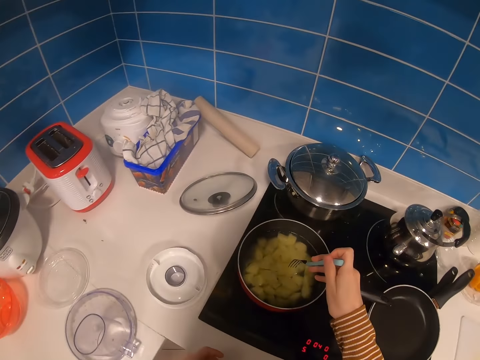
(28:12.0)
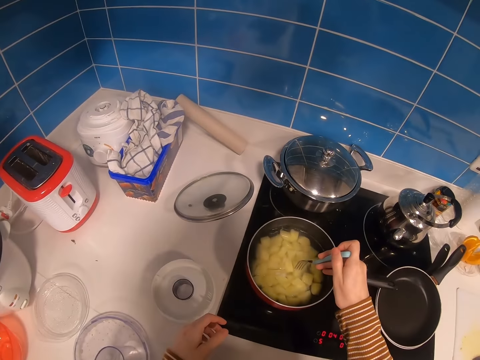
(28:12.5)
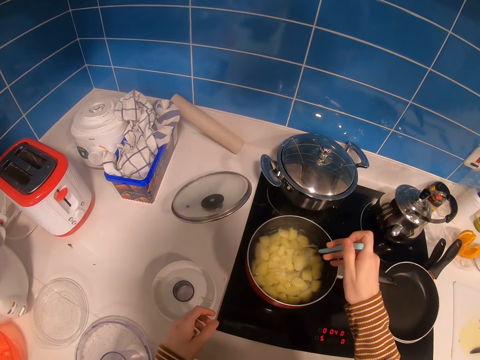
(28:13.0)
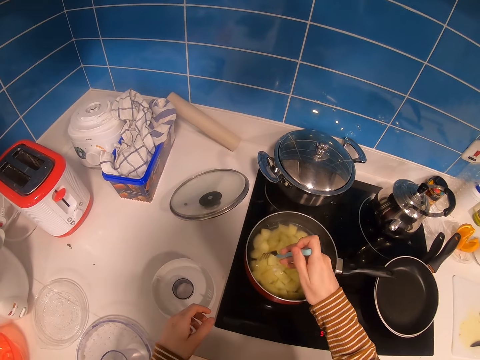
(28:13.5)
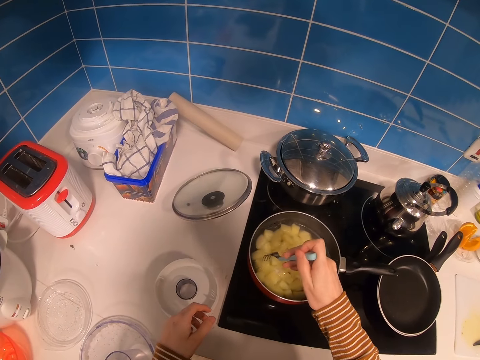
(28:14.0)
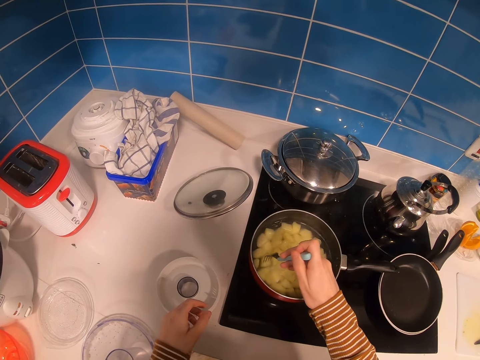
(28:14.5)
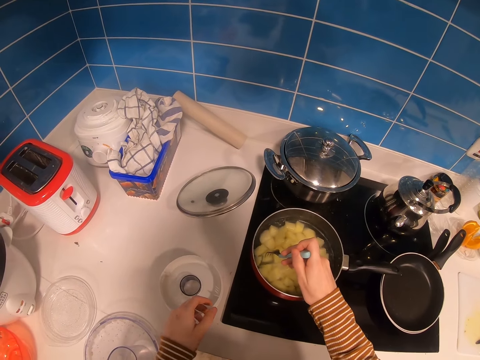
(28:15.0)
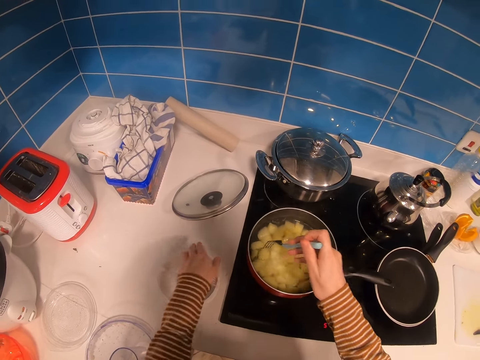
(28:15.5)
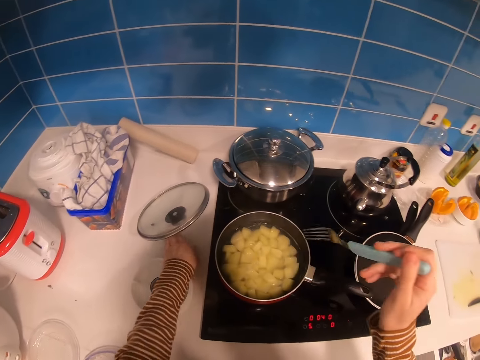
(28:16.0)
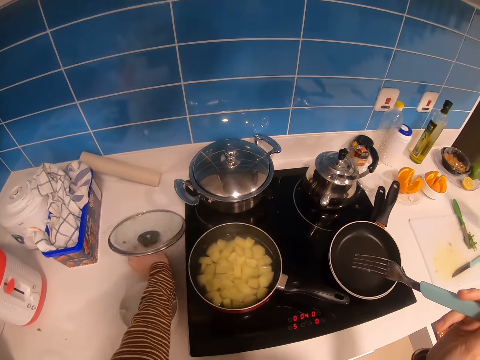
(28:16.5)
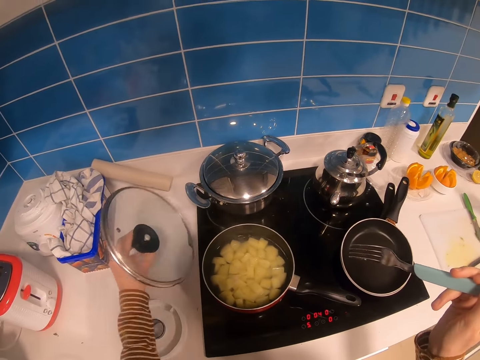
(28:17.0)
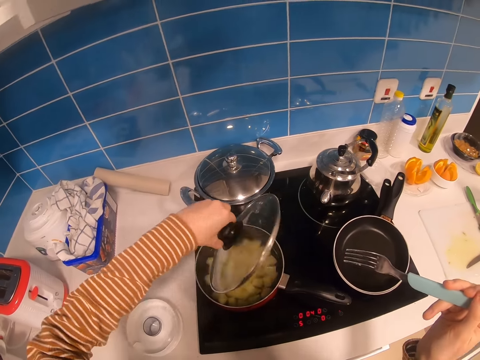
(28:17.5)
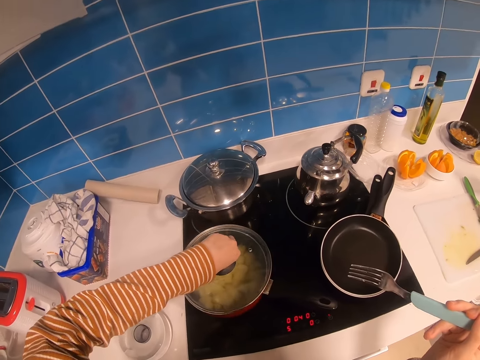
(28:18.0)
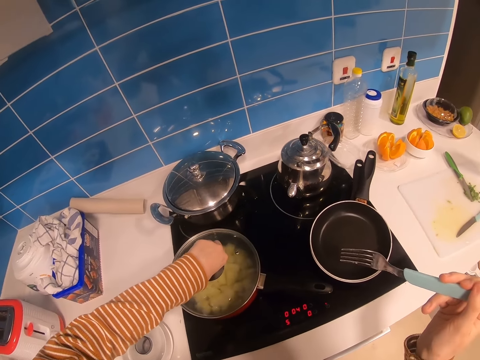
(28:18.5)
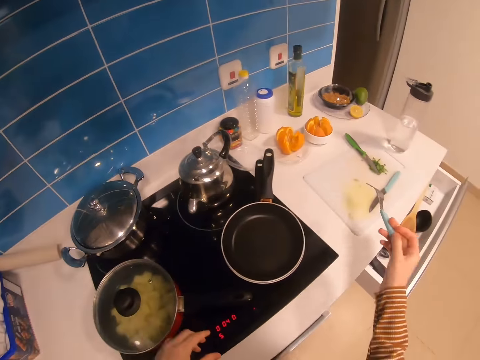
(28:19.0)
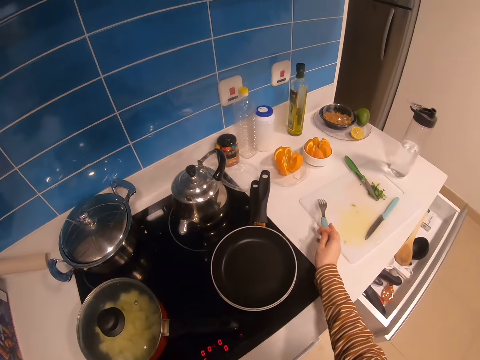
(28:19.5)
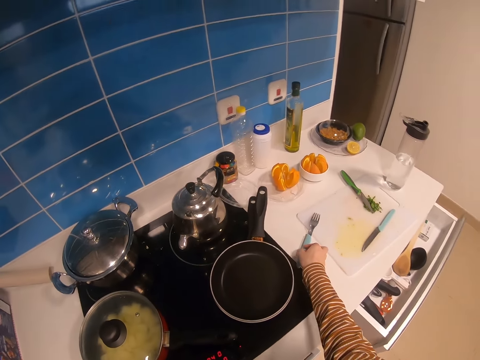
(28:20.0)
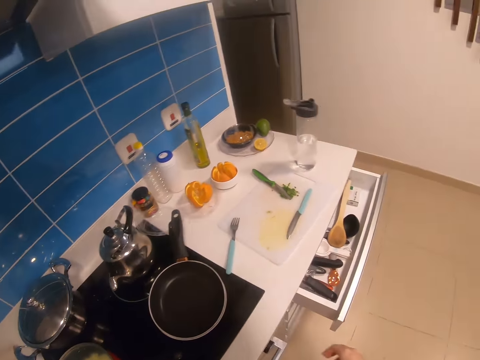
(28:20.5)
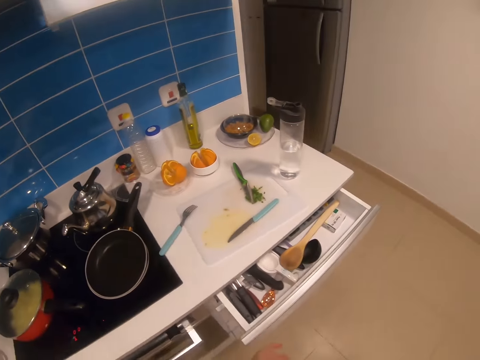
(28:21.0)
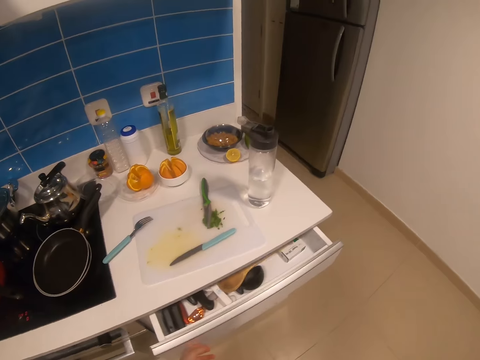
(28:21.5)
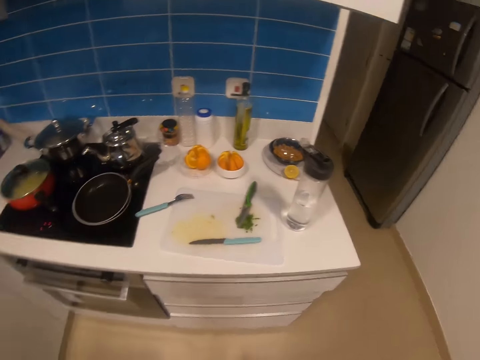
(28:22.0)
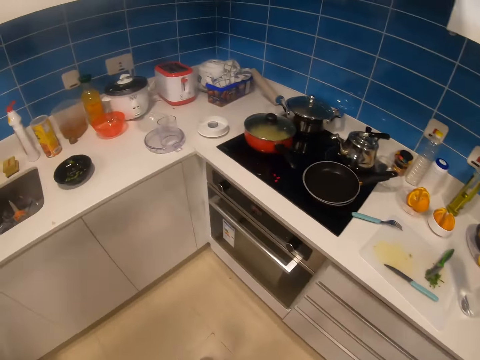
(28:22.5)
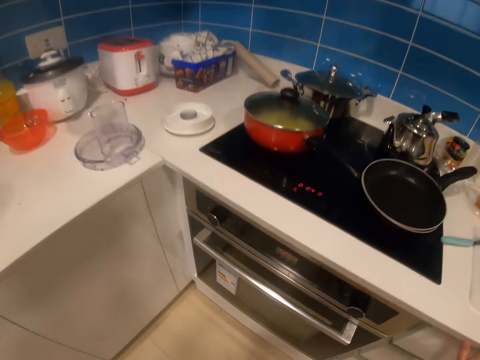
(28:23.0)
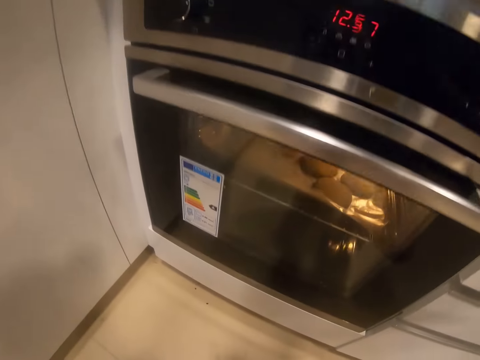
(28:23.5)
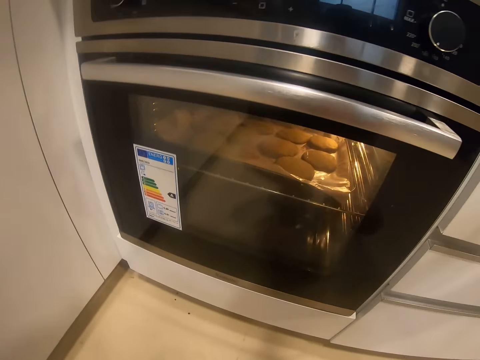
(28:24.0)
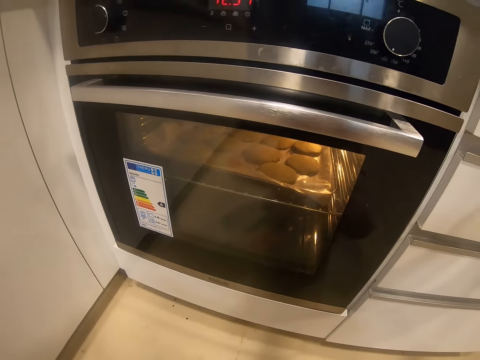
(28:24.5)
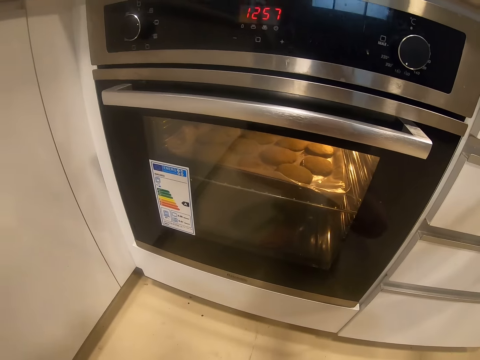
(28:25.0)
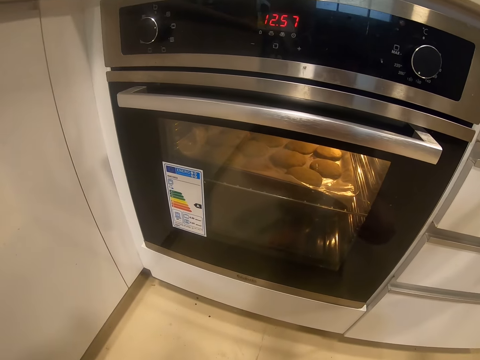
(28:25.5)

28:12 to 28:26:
The camera wearer stirs the food. They pick up the pot lid. They cover the pot. They place the fork on the chopping board. They drop the fork on the counter top. They look around. They push the drawer. They bend down and check in the cooker oven.

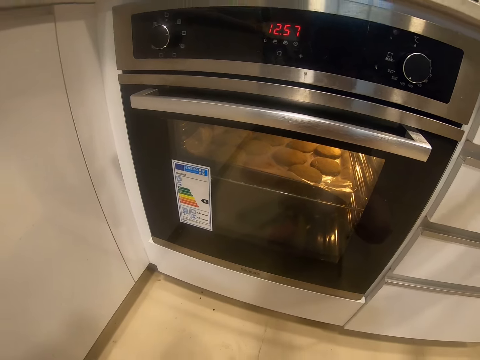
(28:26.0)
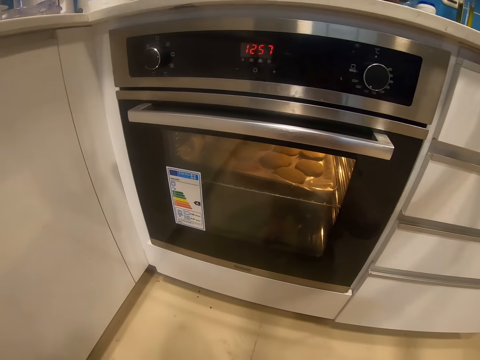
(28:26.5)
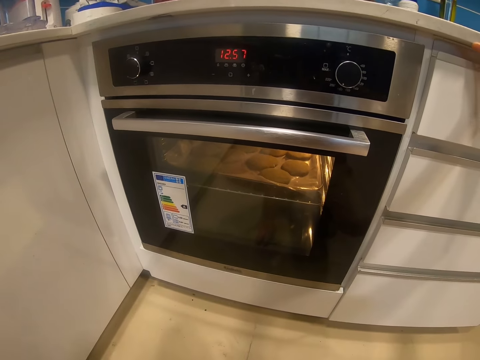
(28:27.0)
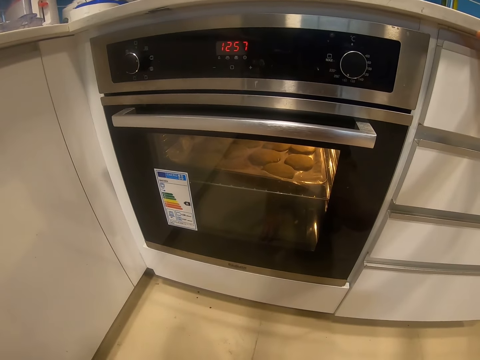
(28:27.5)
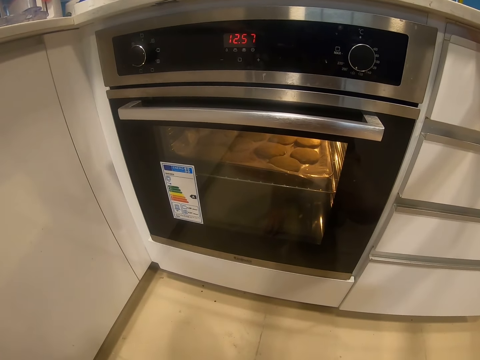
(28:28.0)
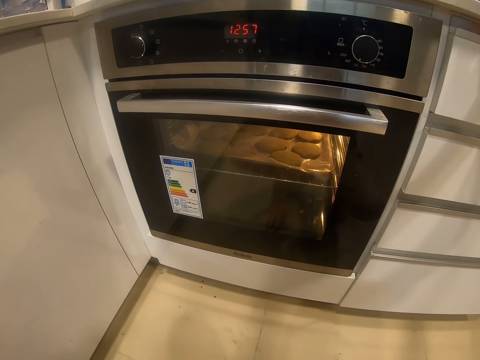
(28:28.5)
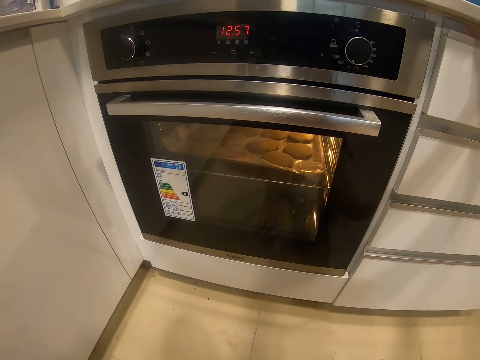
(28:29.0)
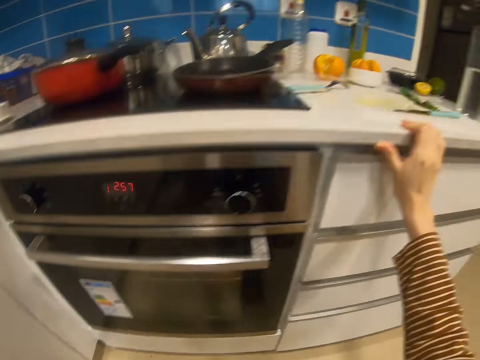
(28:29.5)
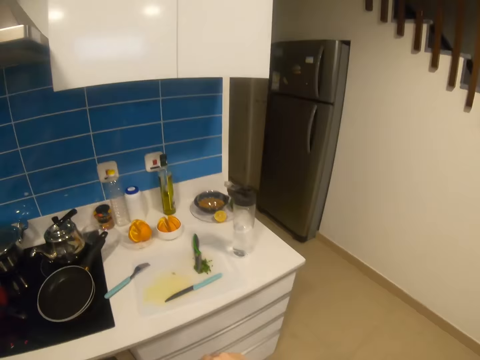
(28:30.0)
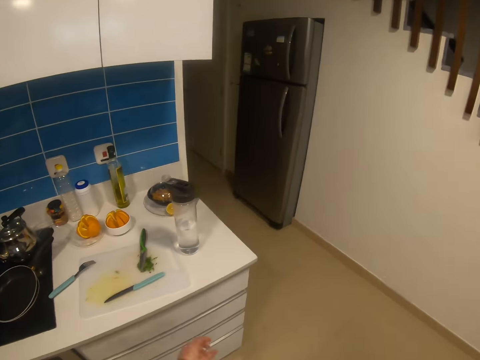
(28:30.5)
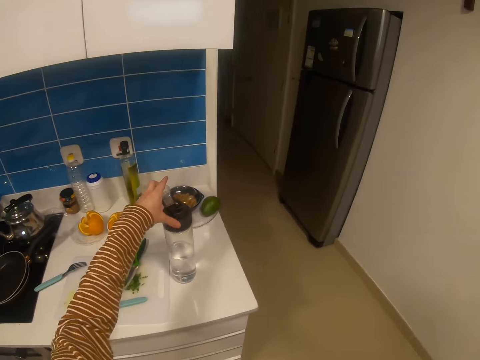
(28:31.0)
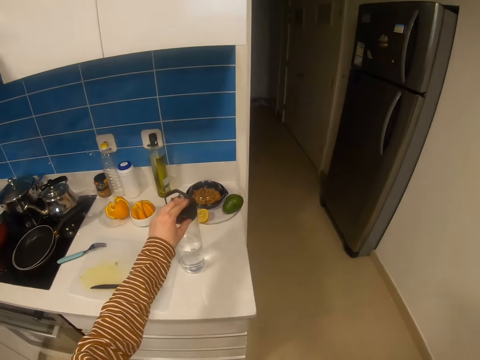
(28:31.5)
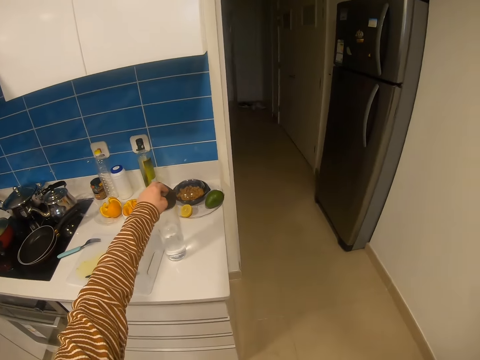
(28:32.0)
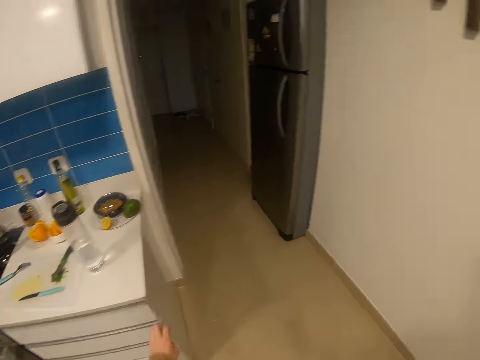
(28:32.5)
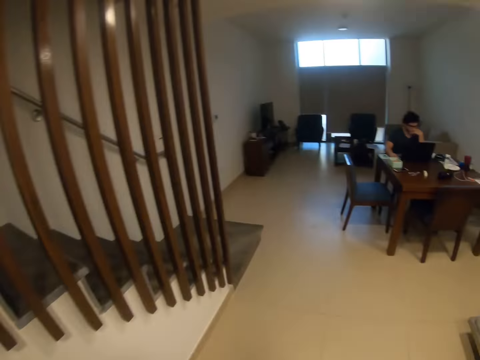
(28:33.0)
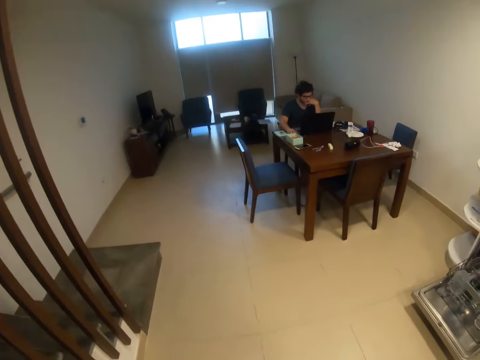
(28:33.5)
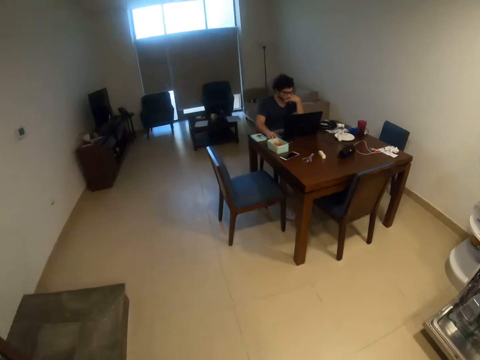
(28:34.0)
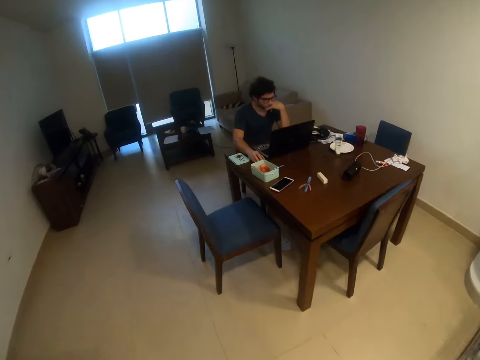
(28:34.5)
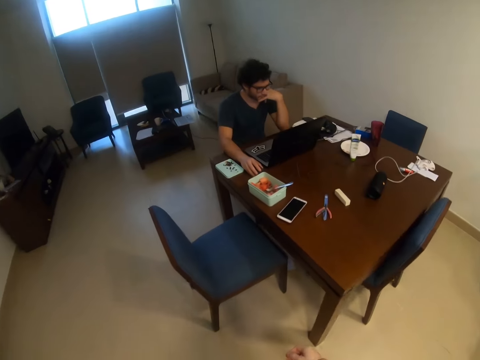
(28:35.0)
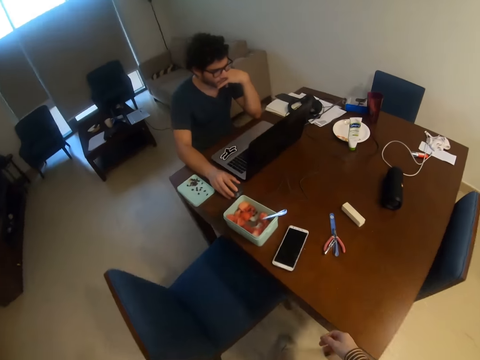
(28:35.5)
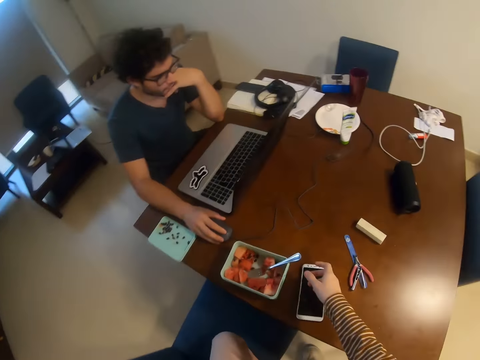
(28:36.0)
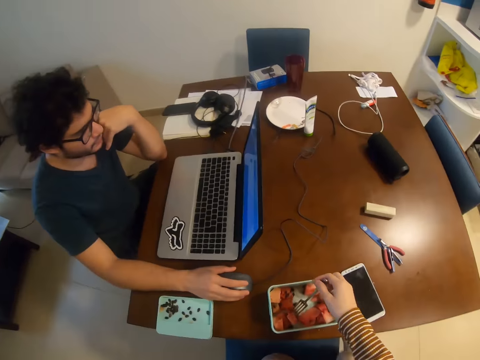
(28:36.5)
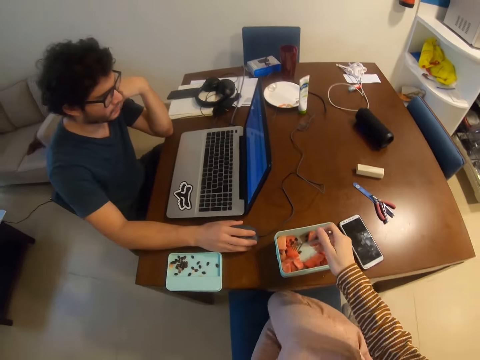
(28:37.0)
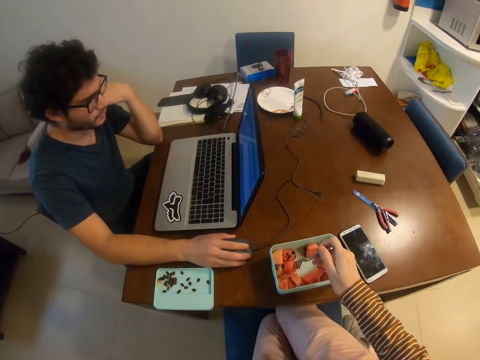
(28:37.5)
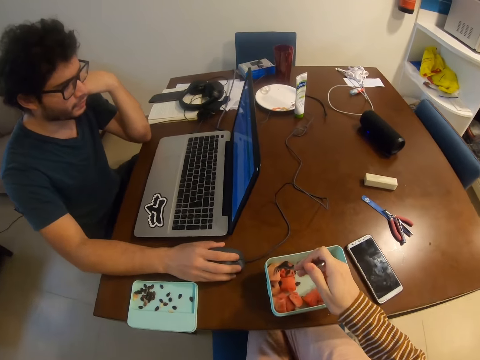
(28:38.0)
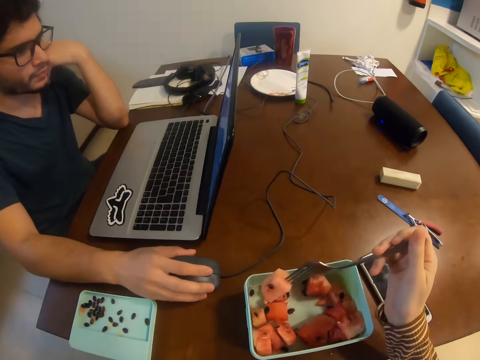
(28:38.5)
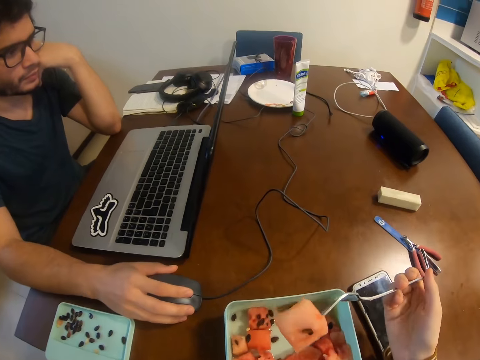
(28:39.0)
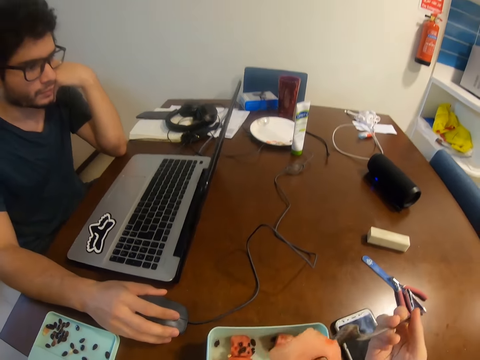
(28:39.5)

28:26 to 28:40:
The camera wearer checks in the cooker oven. They stand up. They close the water bottle. They walk around the house. They pick up a fork. A man operates a laptop. The camera wearer sits on a chair. They pick up a fruit. They eat the fruits.
